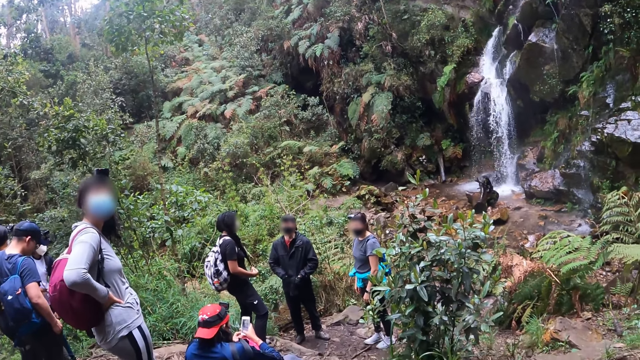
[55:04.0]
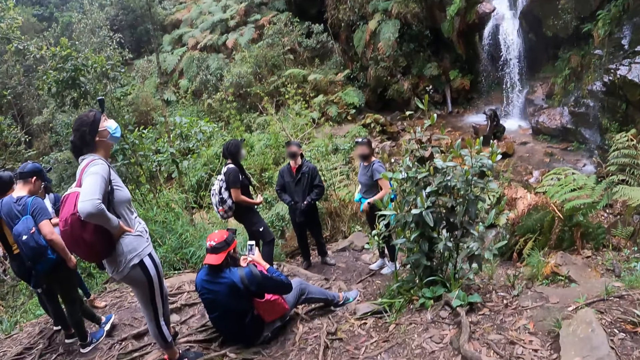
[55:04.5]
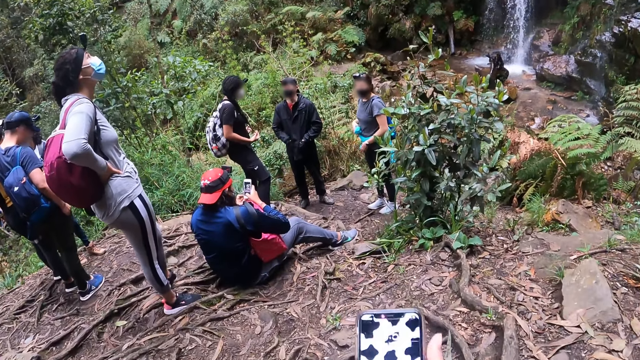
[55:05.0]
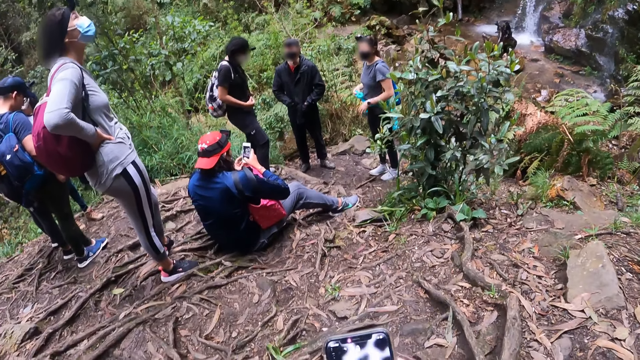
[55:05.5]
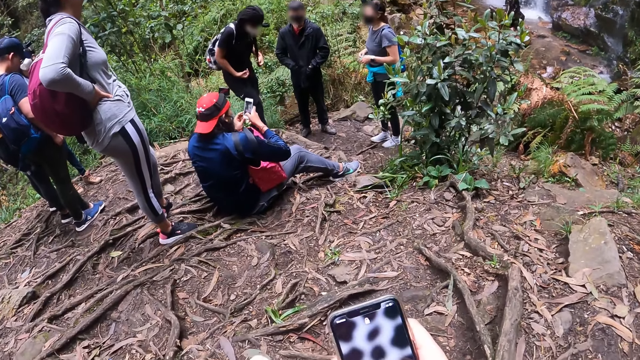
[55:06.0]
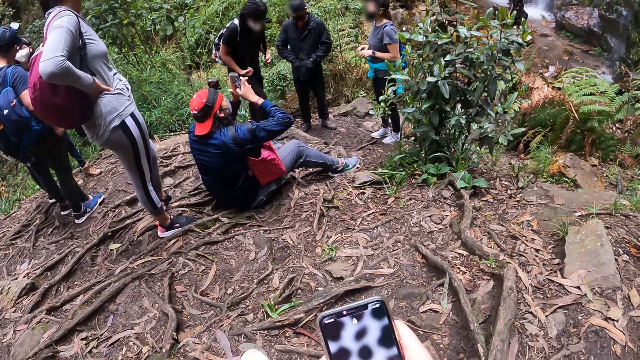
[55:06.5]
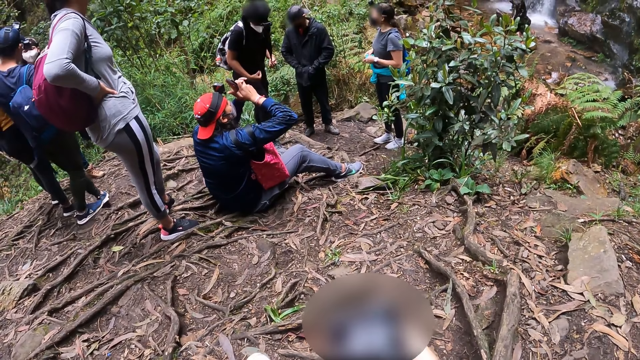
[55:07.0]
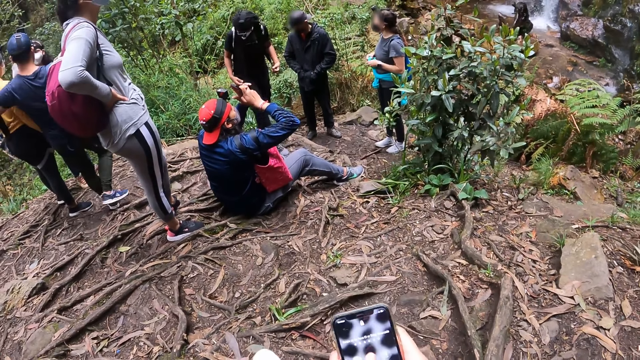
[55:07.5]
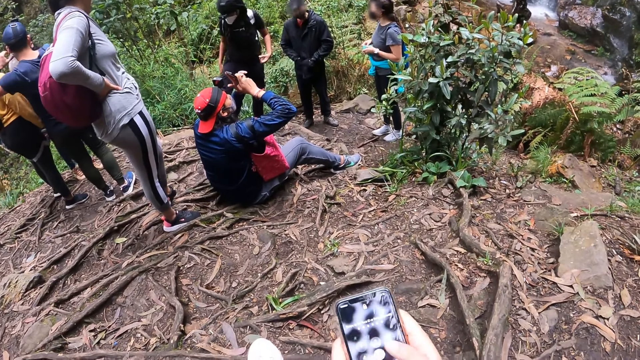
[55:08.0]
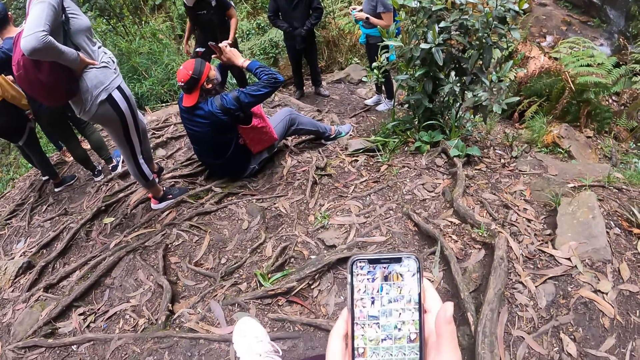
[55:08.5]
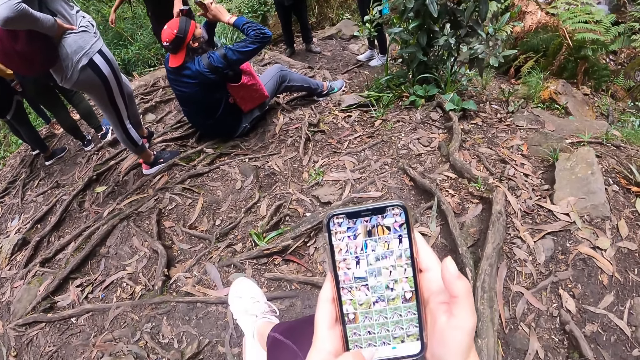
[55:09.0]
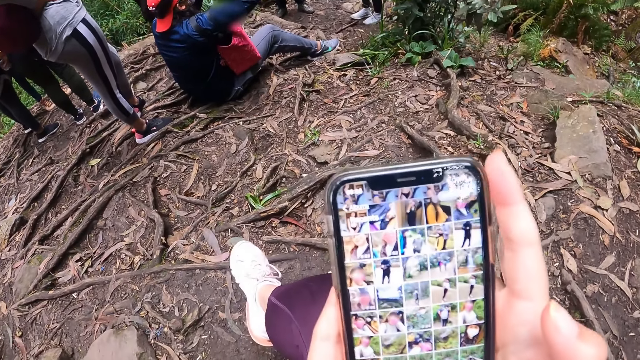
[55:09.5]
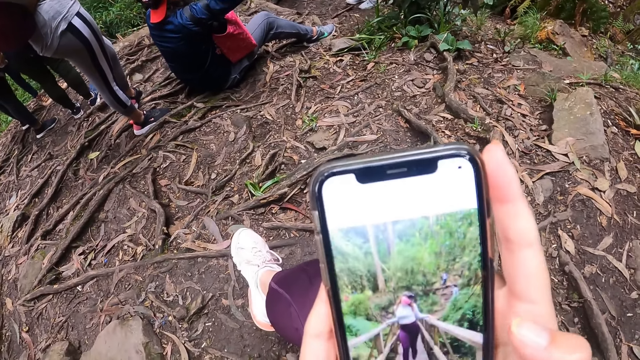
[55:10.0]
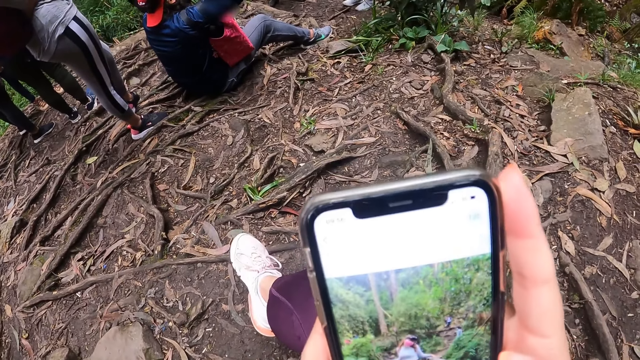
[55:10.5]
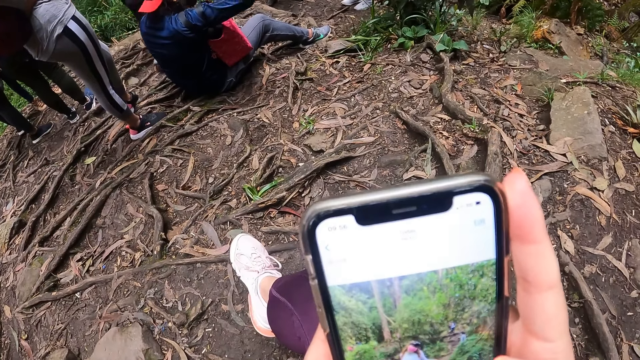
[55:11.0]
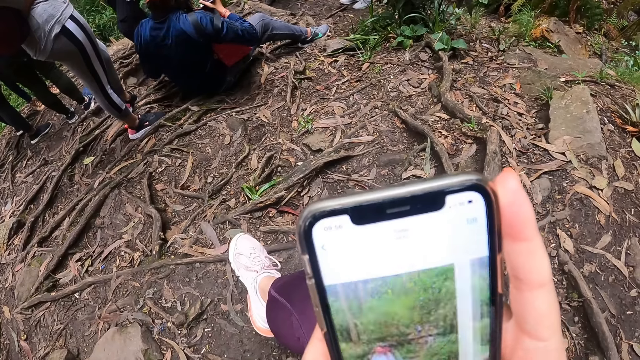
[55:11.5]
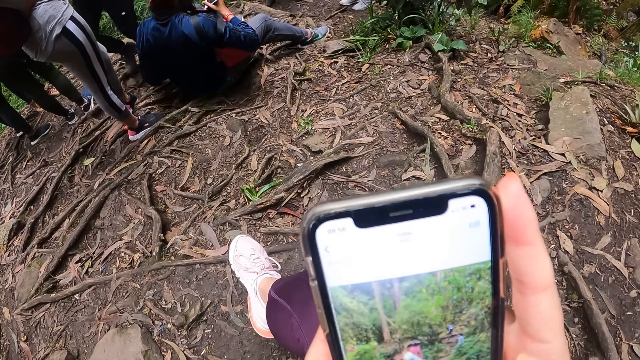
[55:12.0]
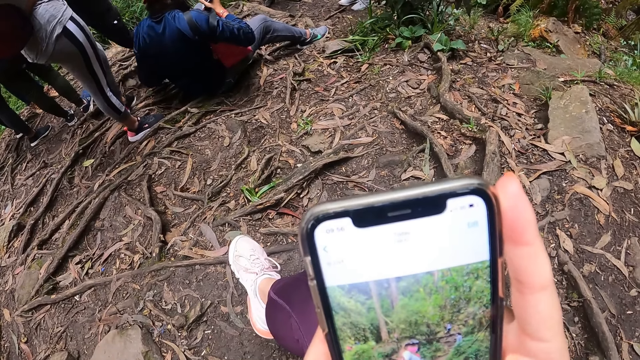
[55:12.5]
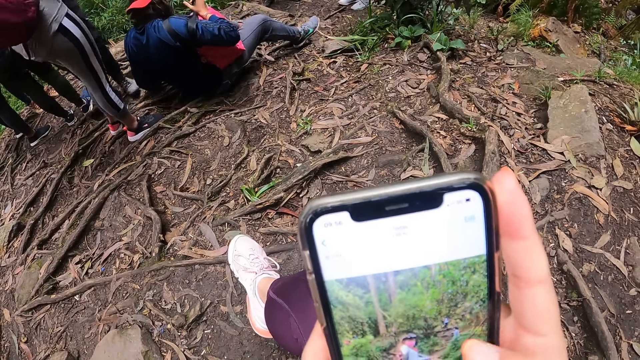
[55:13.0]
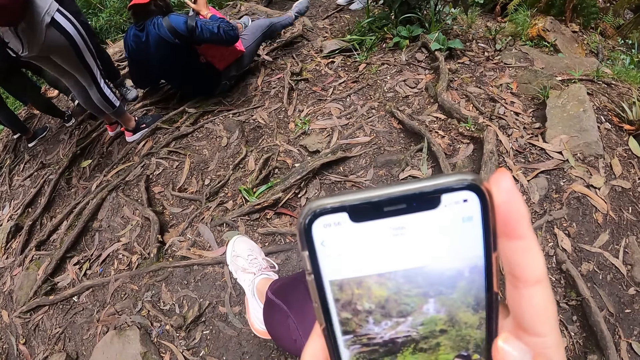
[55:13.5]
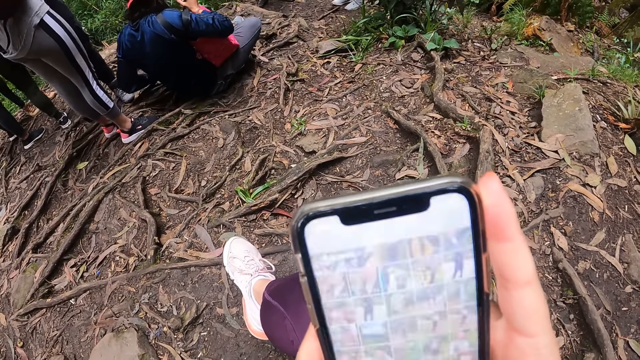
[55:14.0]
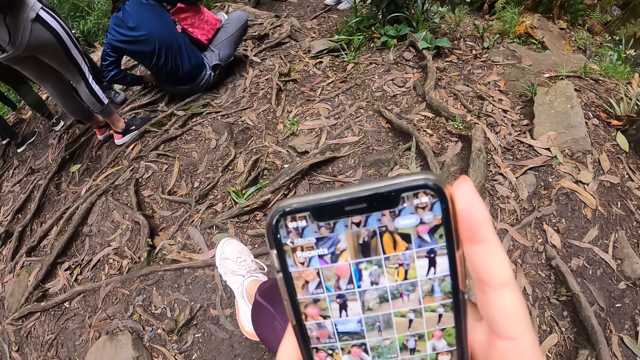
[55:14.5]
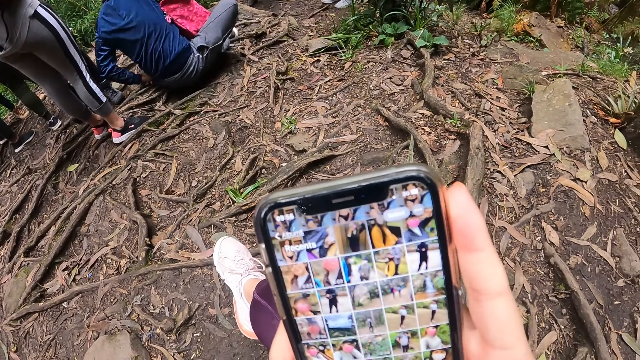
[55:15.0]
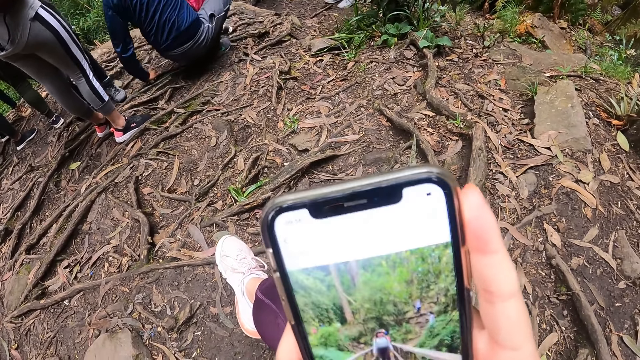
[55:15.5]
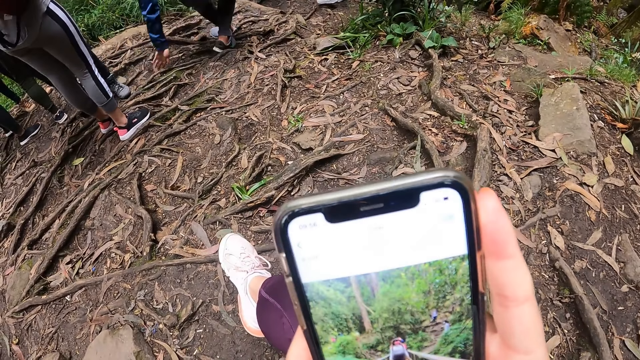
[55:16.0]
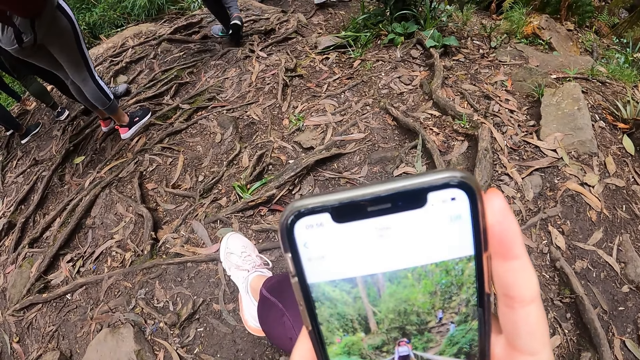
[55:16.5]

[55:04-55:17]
The camera wearer operates the phone with both hands. She operates the phone with her right hand. She looks at the pictures.

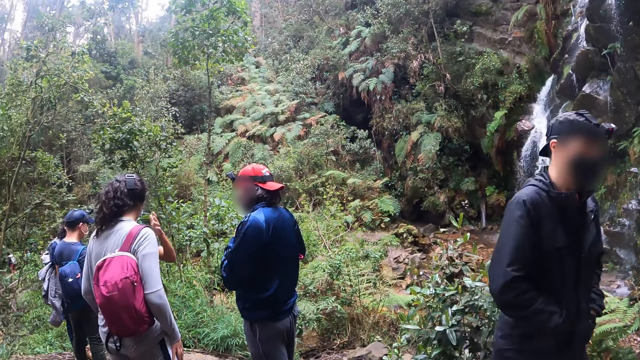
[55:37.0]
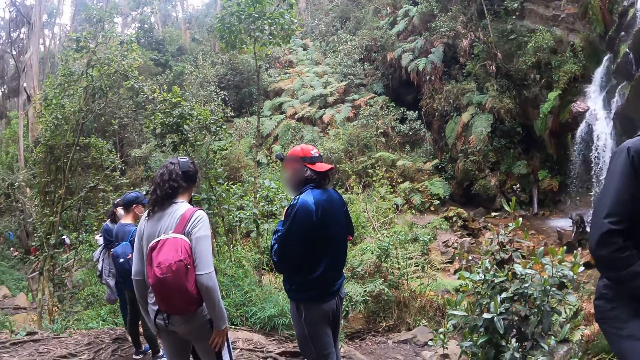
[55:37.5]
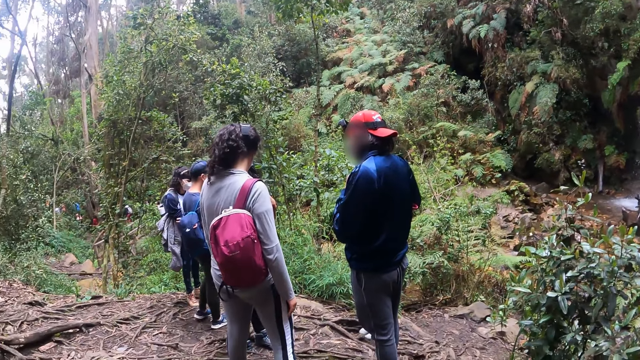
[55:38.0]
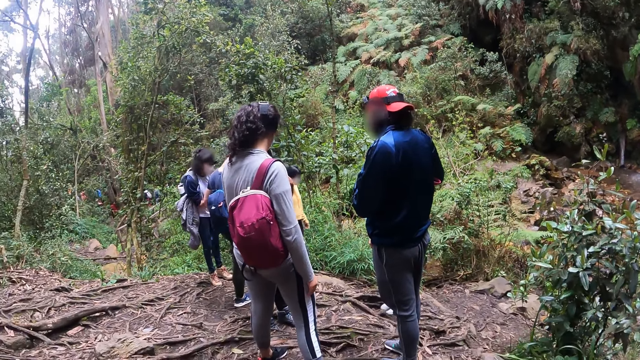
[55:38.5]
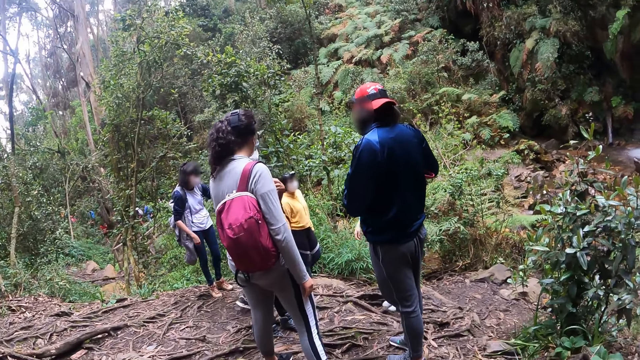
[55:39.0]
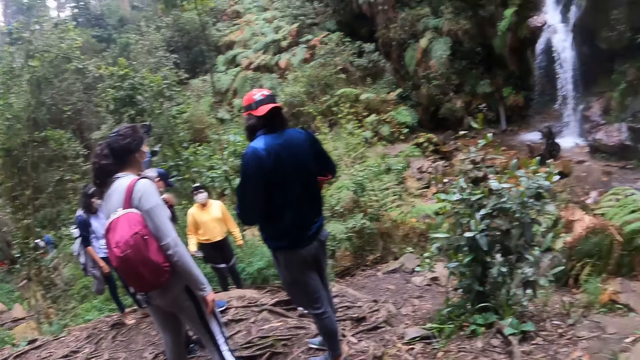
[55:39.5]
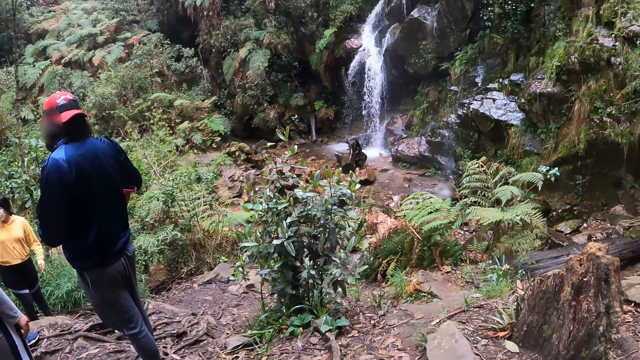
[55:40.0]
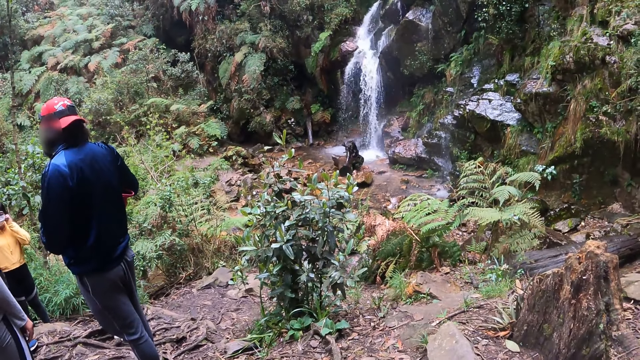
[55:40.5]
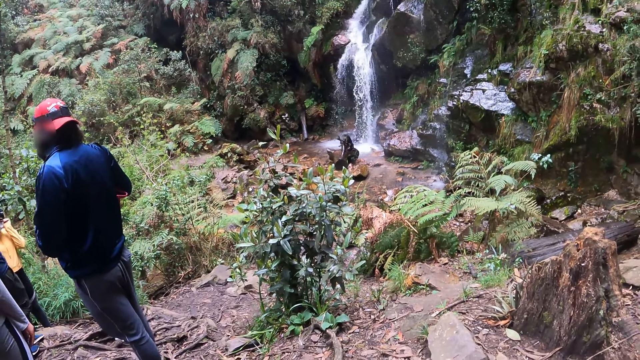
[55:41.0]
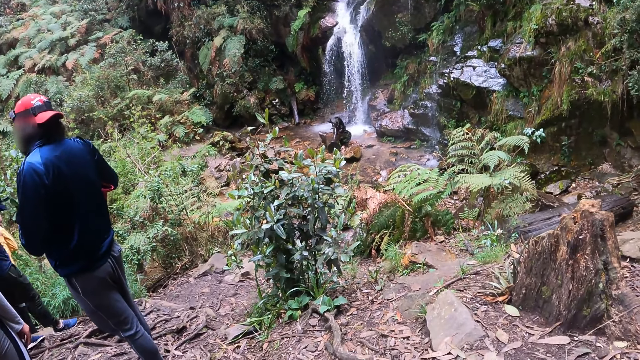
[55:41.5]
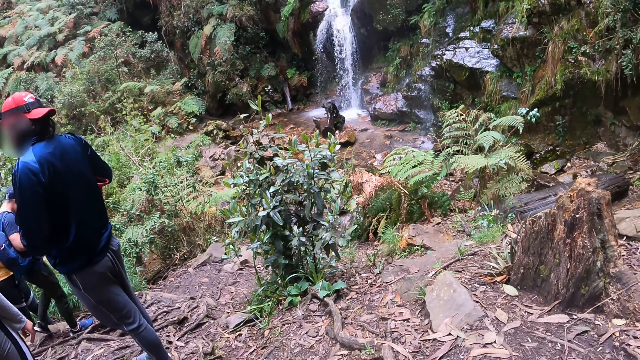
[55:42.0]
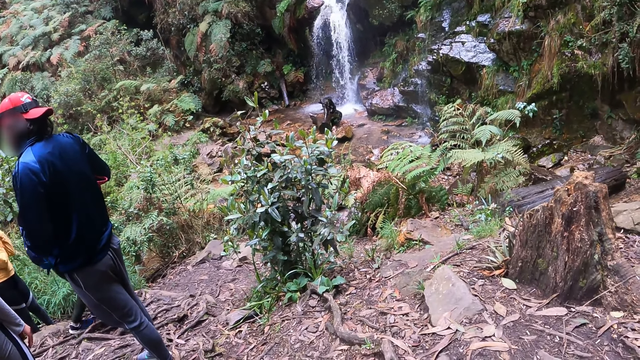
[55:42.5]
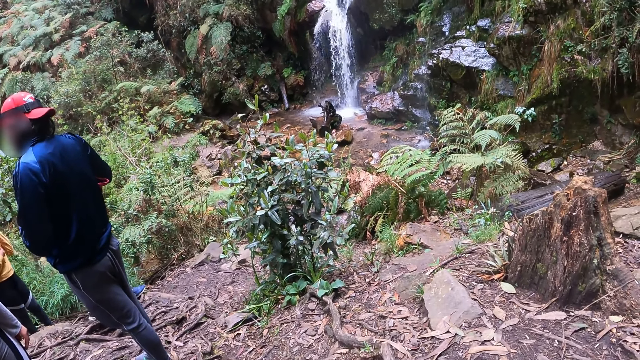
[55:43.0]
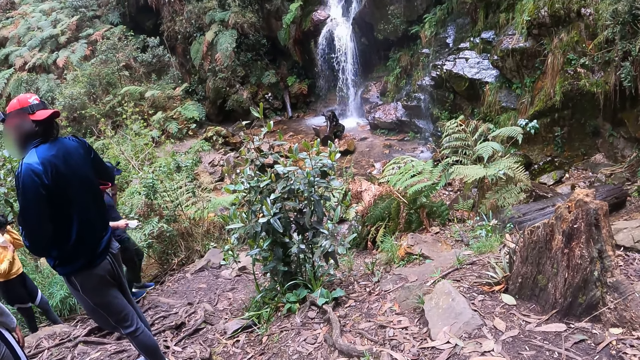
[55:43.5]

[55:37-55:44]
The camera wearer looks around the area.
